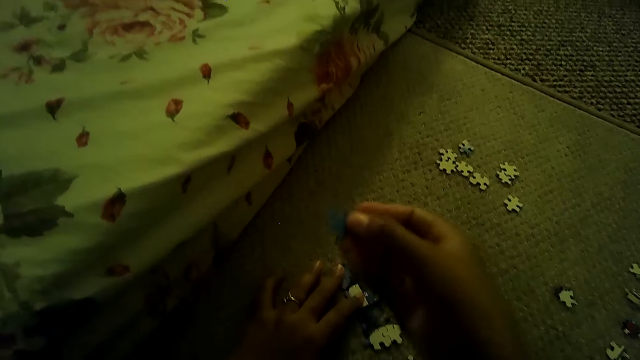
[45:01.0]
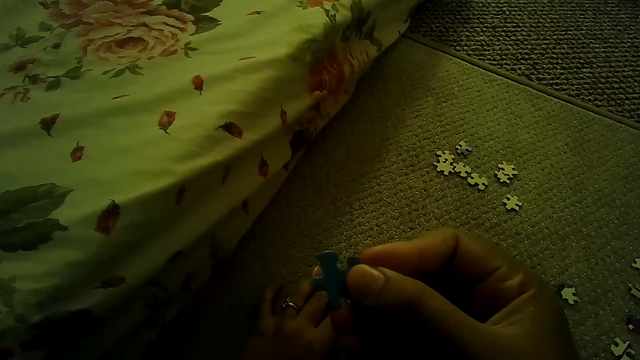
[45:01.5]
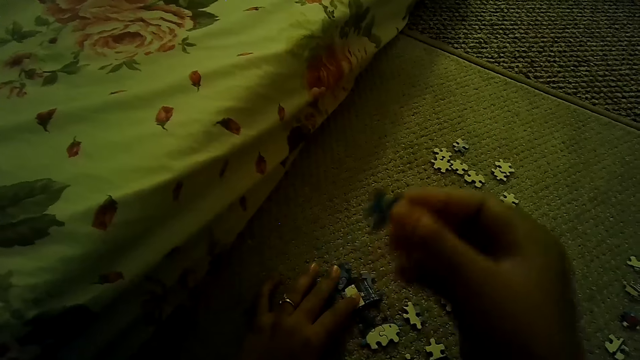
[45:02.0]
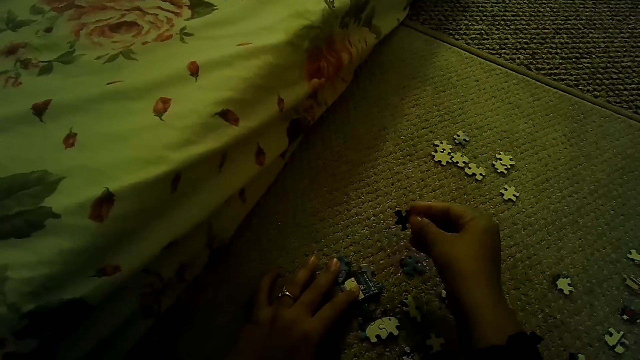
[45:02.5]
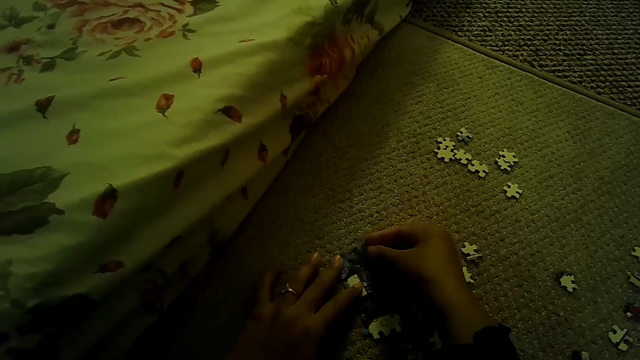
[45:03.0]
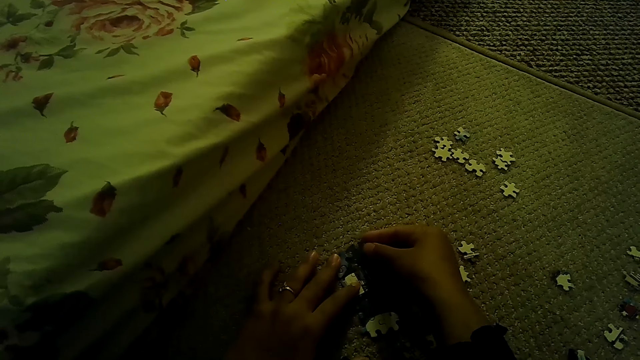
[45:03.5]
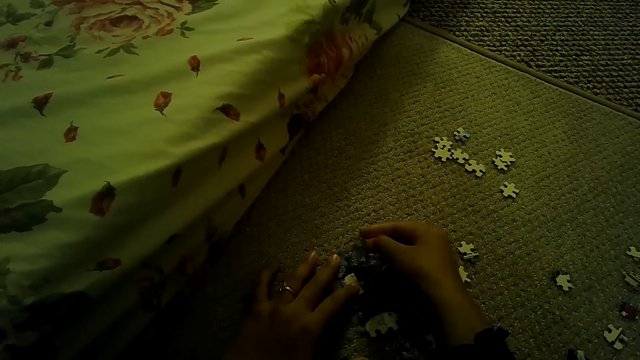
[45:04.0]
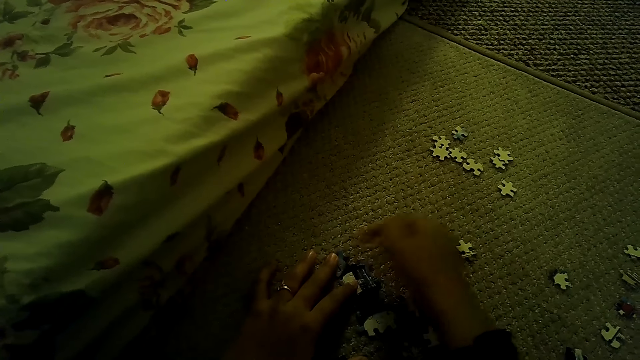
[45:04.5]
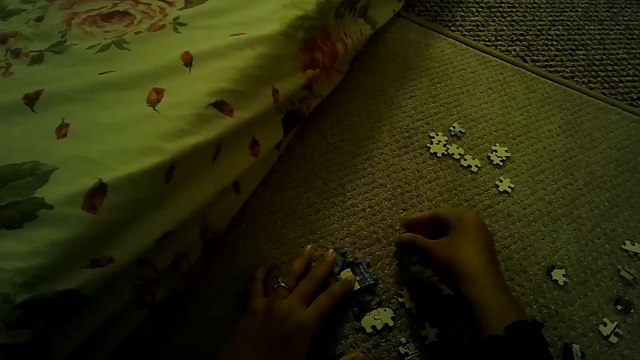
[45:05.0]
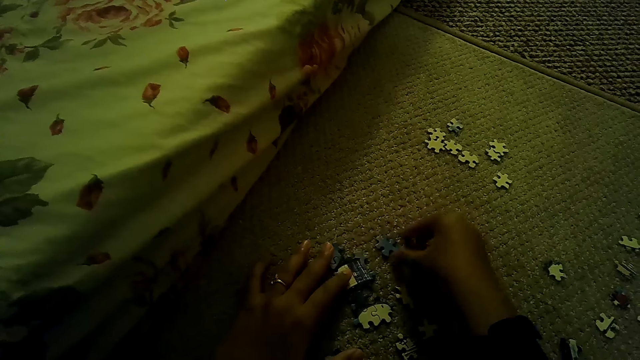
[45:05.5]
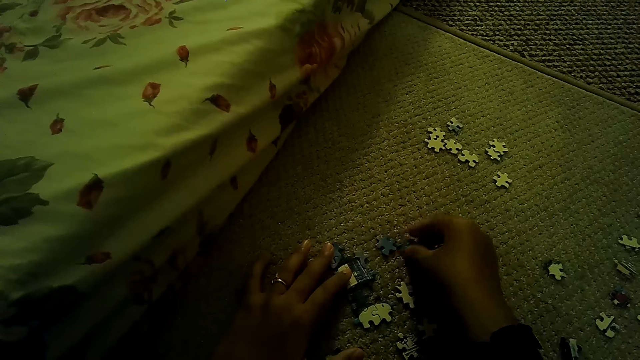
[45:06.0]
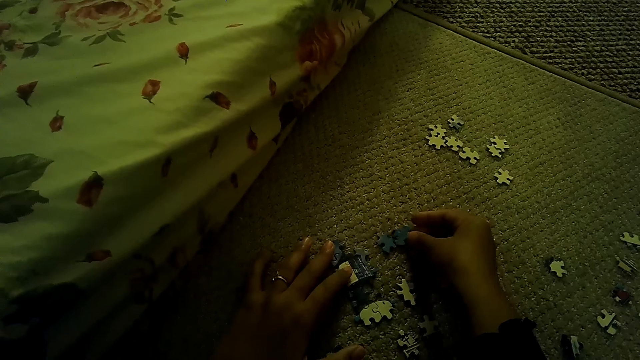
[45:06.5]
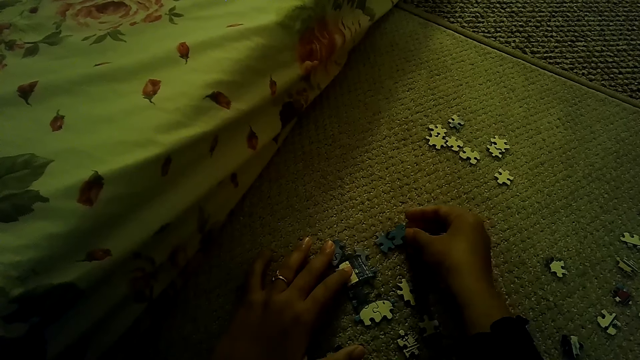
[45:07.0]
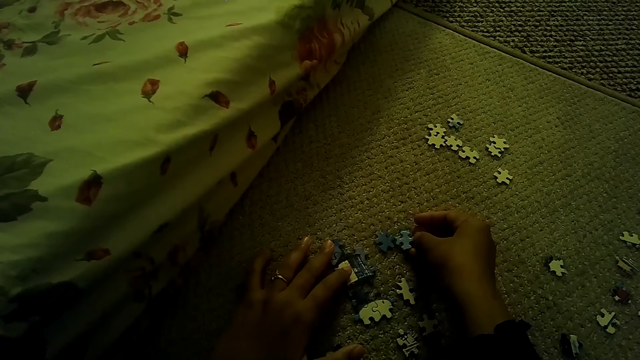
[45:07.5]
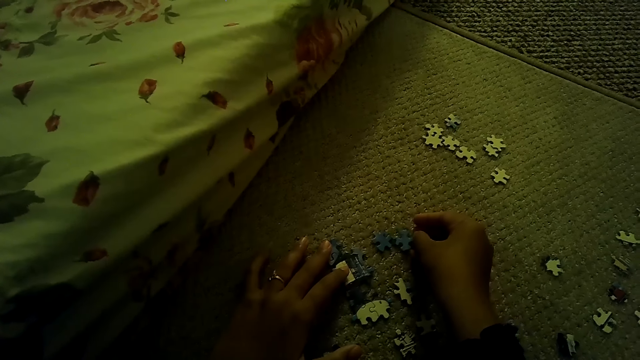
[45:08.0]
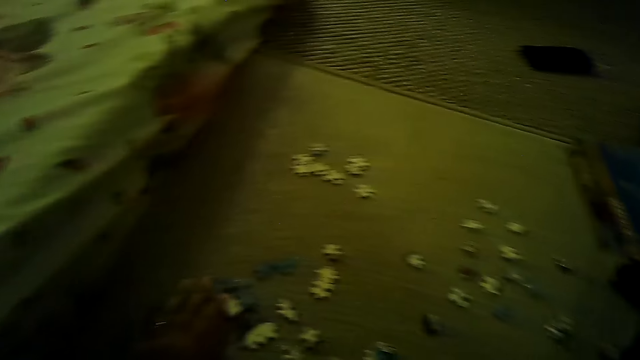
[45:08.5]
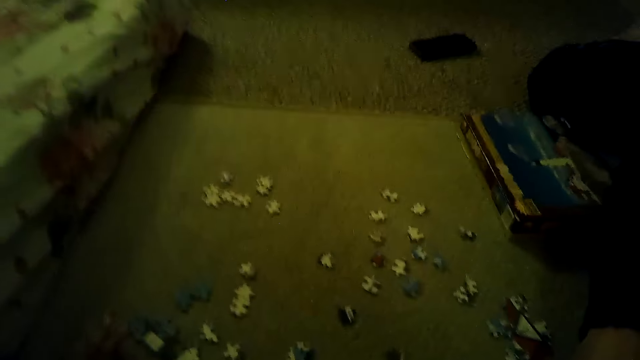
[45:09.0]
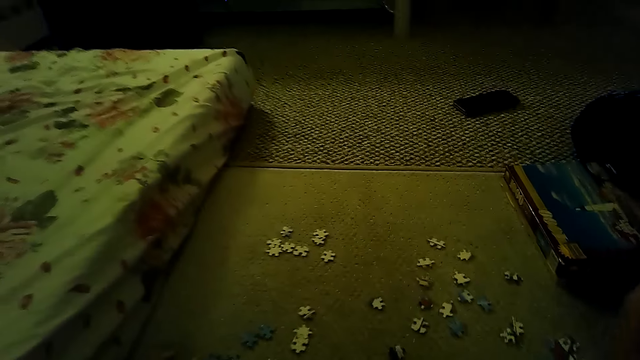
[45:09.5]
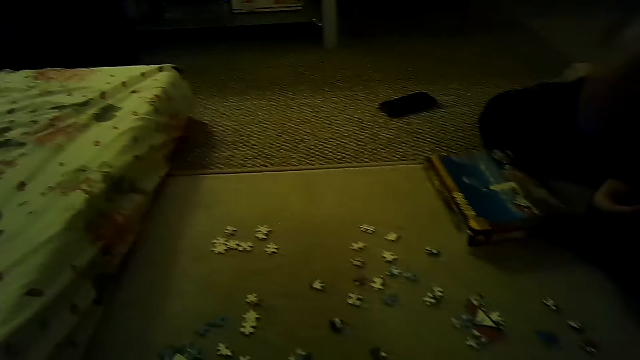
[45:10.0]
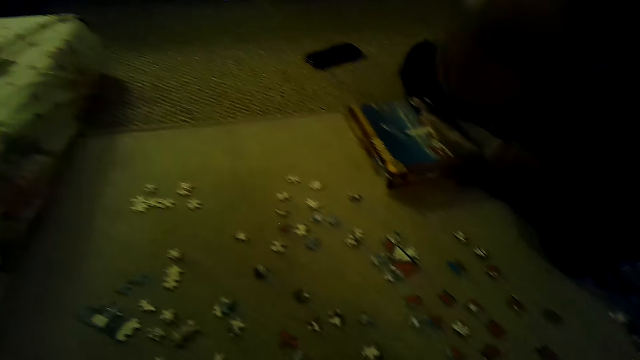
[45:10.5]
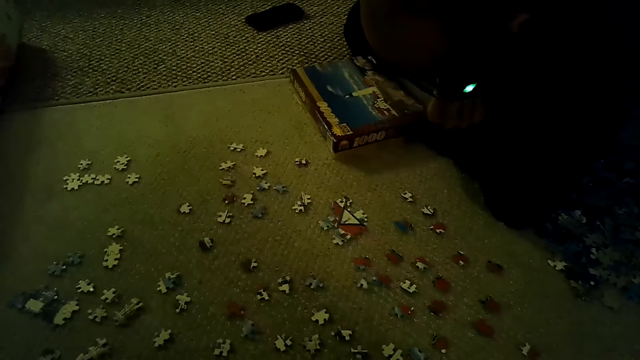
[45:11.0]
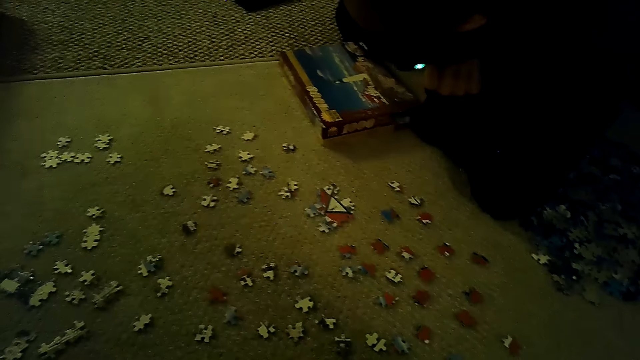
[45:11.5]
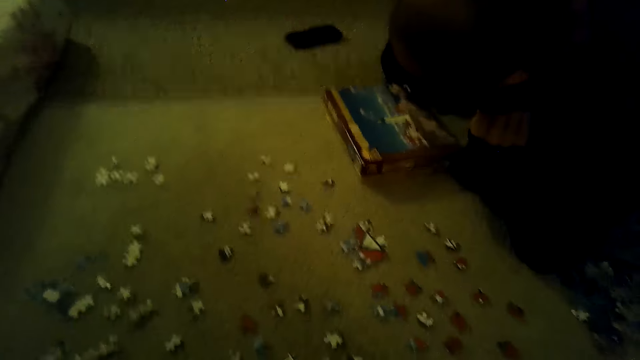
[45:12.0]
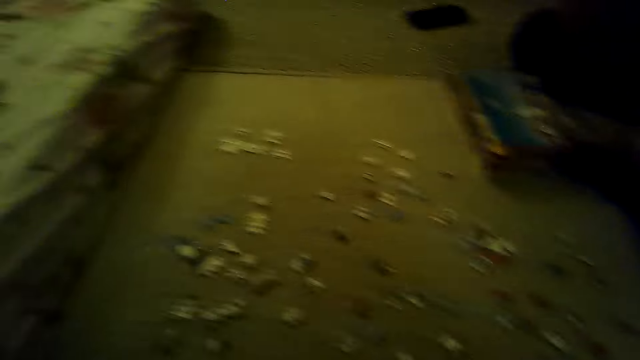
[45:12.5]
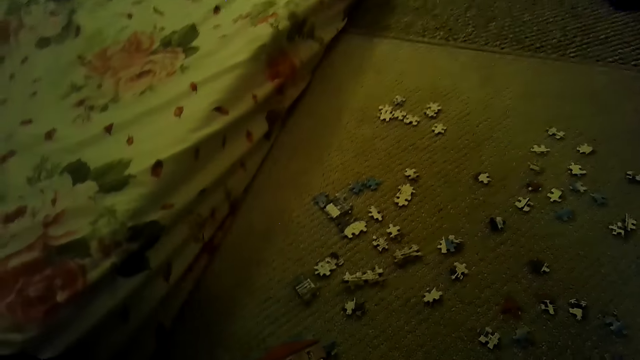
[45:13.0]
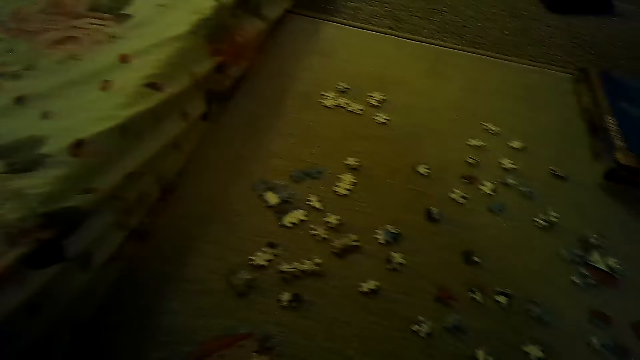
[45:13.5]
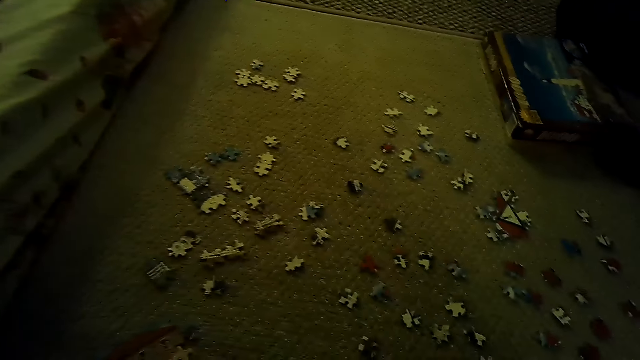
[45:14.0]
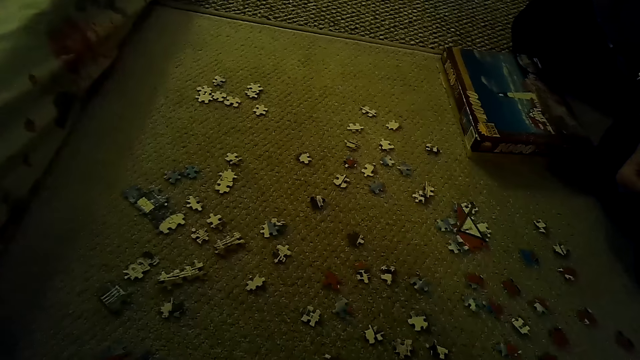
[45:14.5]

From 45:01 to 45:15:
The camera wearer stares at the jigsaw puzzle piece. They play the jigsaw puzzle on the floor. They put the puzzle piece down. They point at the puzzle. They fix the puzzles. They stare around the house.

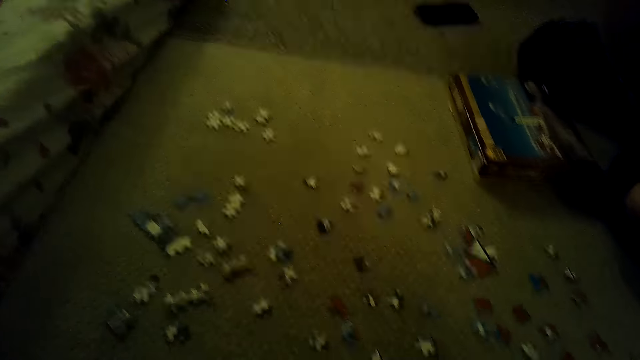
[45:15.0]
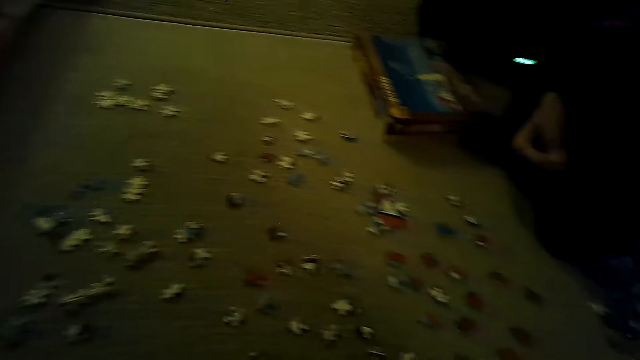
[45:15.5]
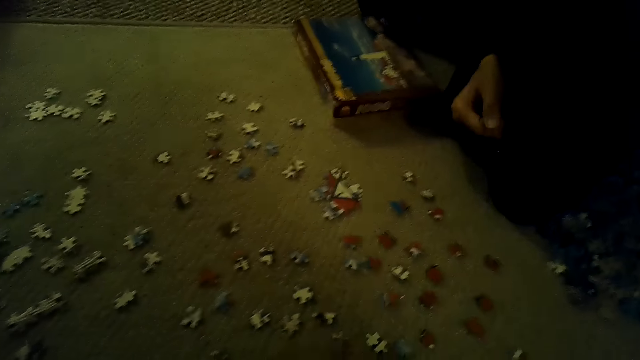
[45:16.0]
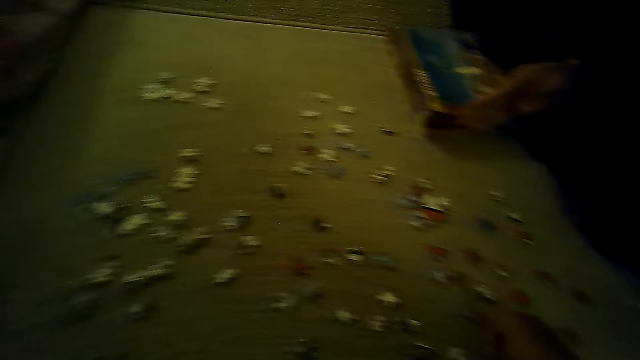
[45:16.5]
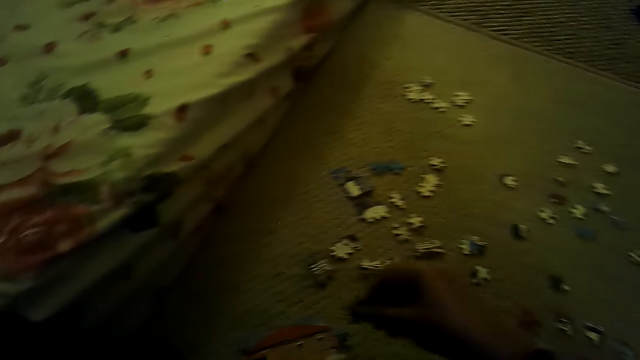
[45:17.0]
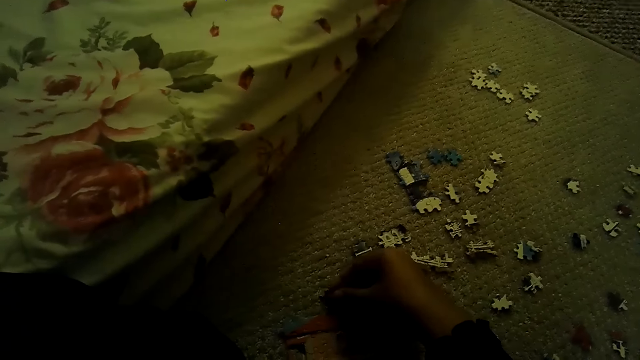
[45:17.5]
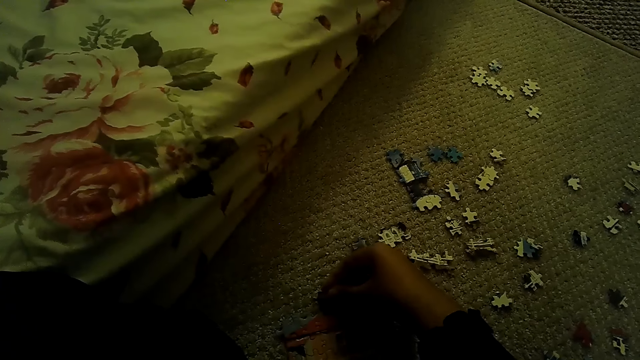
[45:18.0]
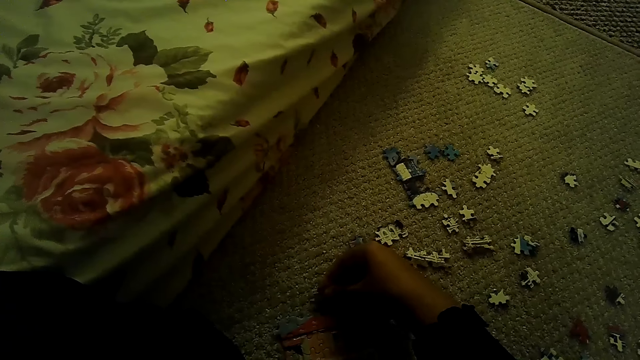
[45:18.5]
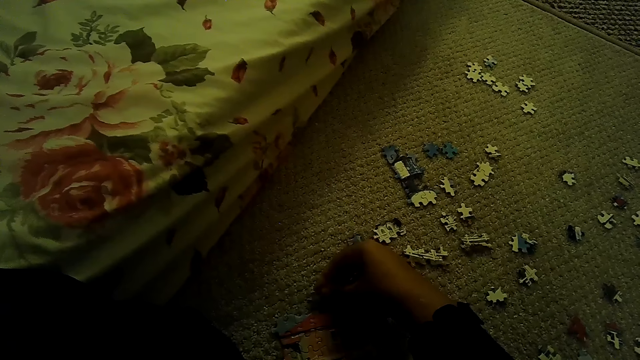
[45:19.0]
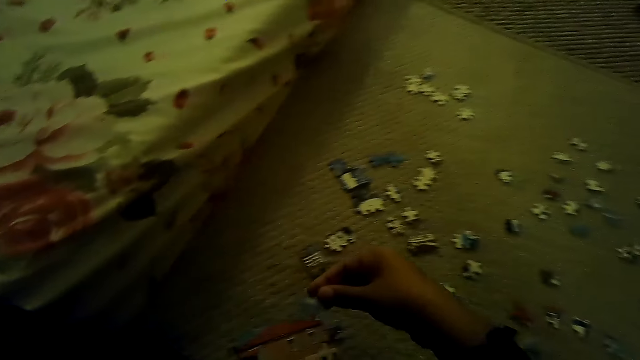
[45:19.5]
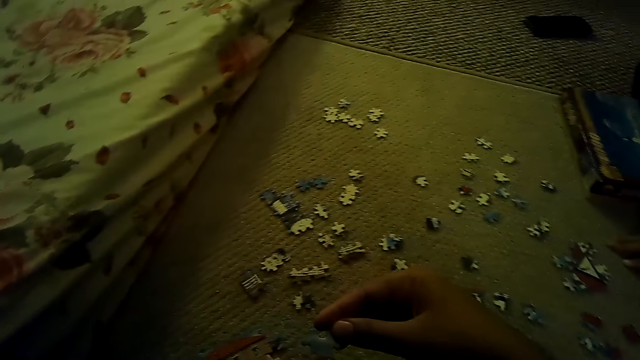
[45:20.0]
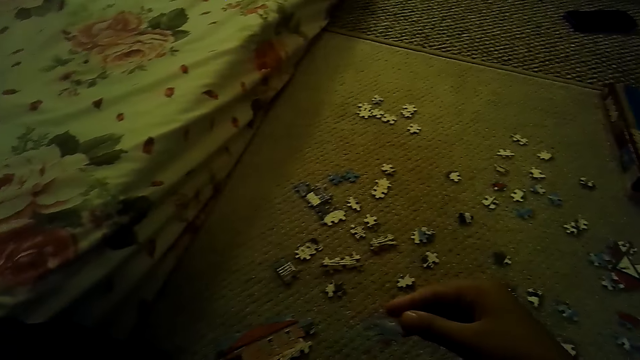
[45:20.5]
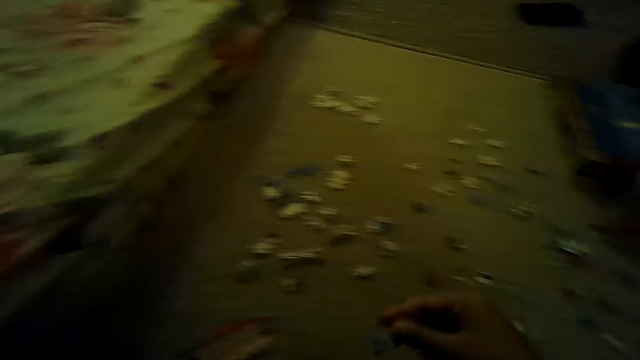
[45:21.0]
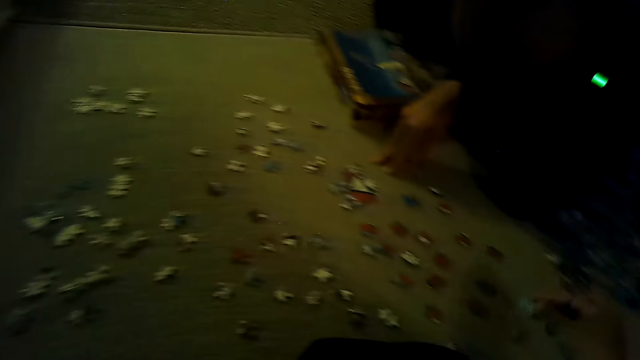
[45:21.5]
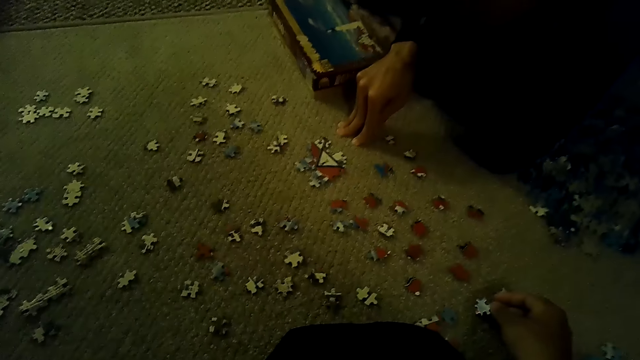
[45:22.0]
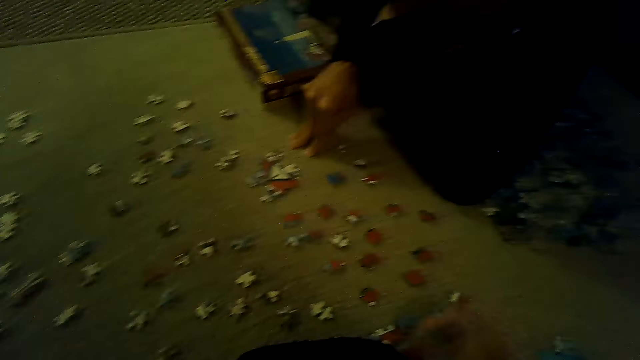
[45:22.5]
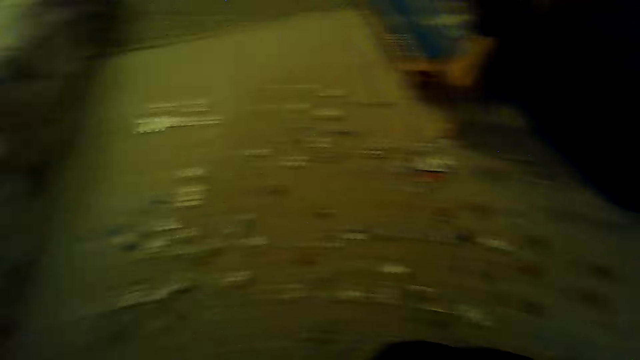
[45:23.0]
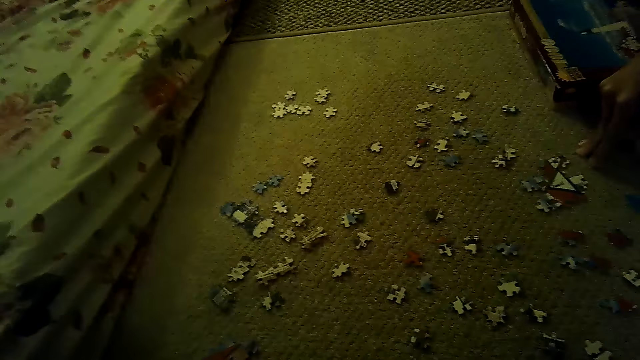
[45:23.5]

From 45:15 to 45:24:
The camera wearer picks a puzzle piece. They play a jigsaw puzzle on the floor. They fix puzzle pieces. They look at the puzzle piece. They put the puzzle piece down.
